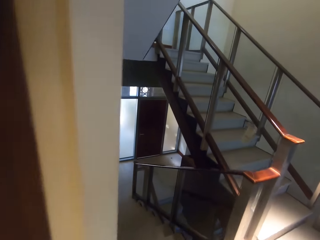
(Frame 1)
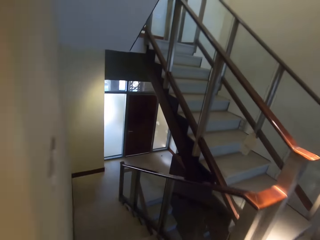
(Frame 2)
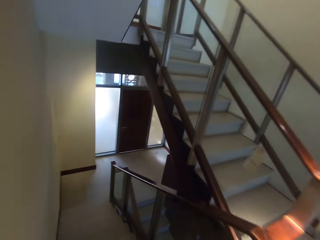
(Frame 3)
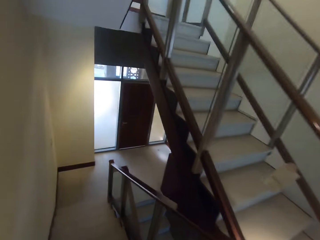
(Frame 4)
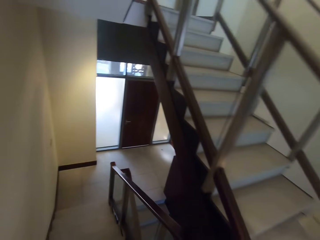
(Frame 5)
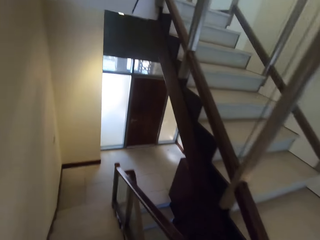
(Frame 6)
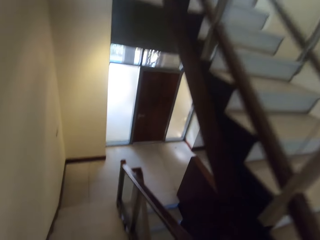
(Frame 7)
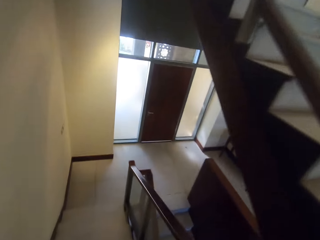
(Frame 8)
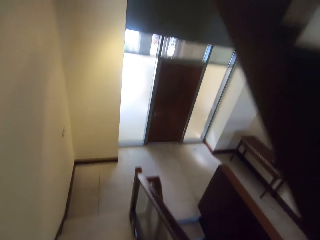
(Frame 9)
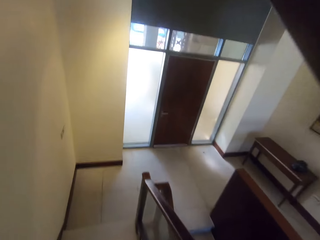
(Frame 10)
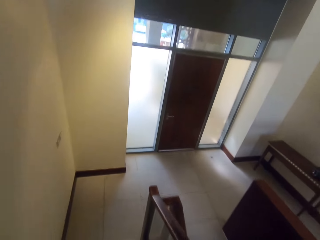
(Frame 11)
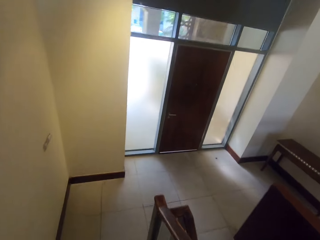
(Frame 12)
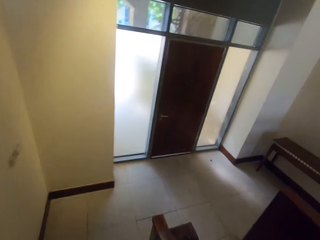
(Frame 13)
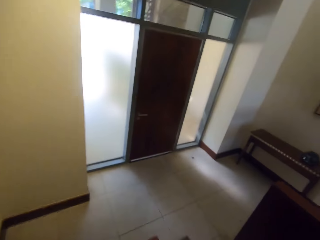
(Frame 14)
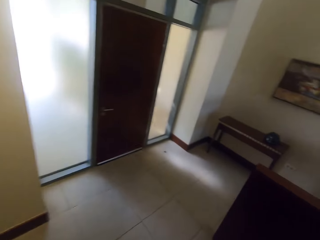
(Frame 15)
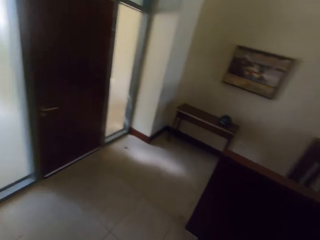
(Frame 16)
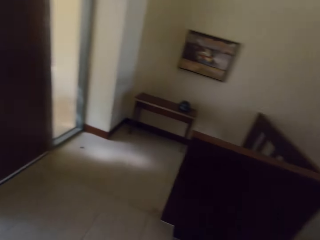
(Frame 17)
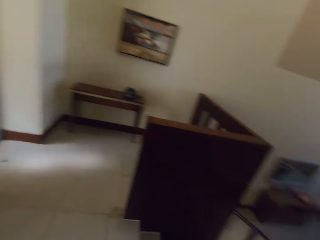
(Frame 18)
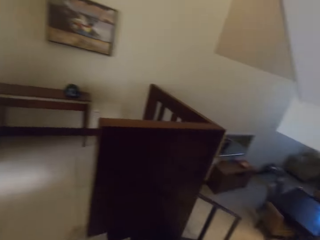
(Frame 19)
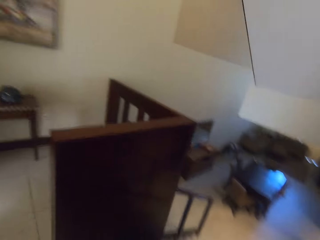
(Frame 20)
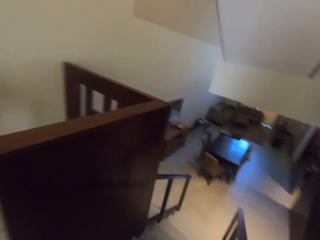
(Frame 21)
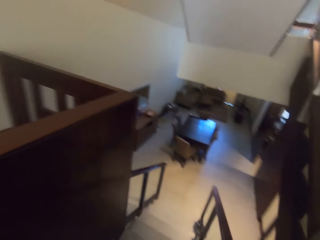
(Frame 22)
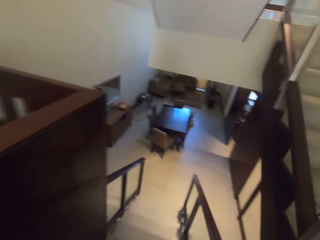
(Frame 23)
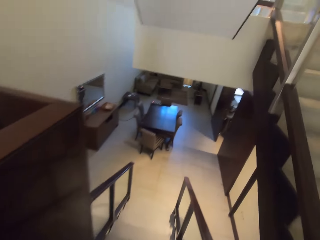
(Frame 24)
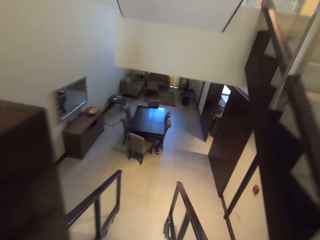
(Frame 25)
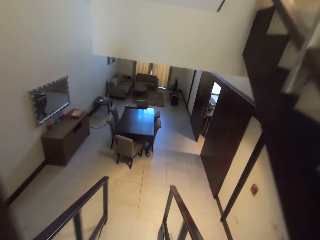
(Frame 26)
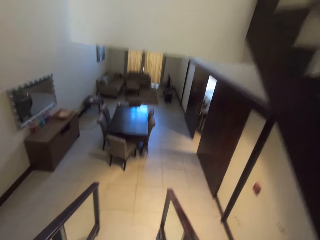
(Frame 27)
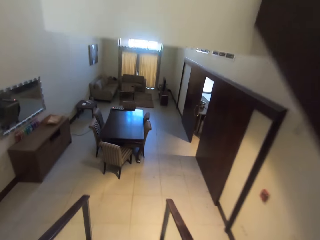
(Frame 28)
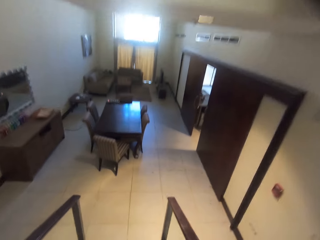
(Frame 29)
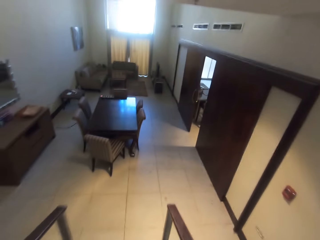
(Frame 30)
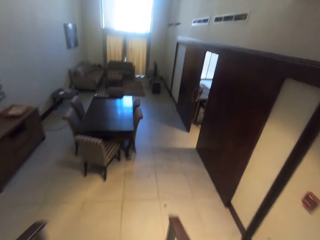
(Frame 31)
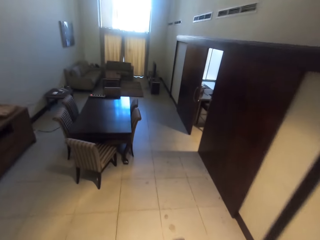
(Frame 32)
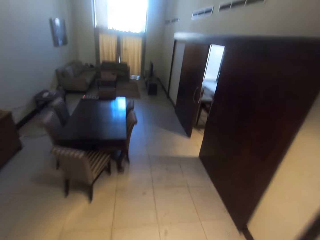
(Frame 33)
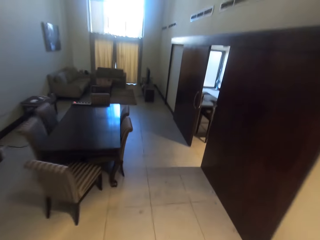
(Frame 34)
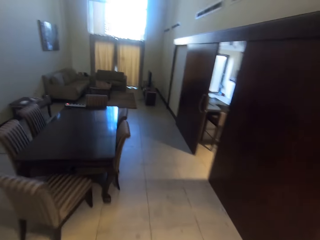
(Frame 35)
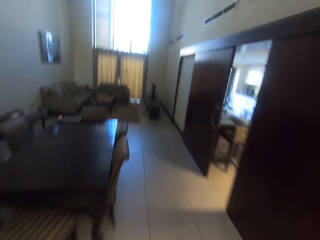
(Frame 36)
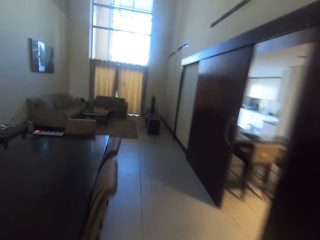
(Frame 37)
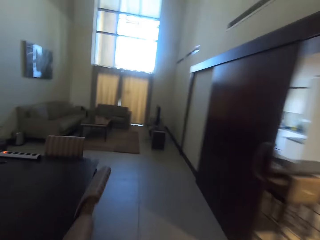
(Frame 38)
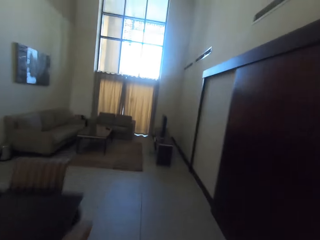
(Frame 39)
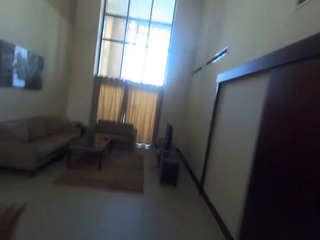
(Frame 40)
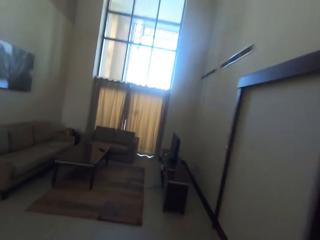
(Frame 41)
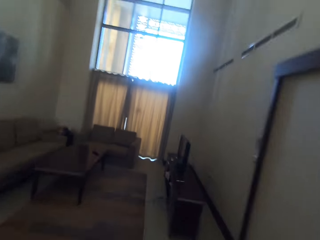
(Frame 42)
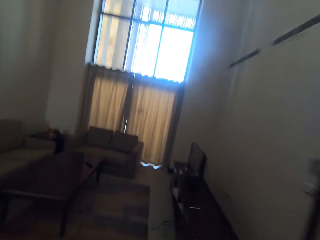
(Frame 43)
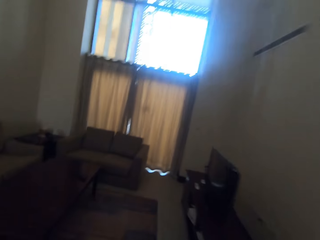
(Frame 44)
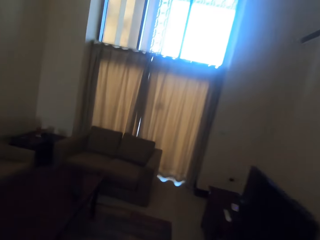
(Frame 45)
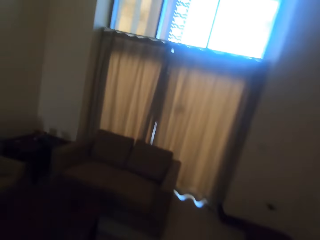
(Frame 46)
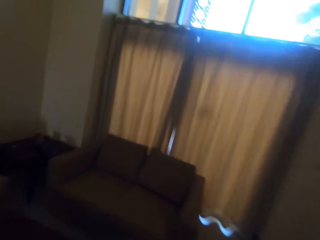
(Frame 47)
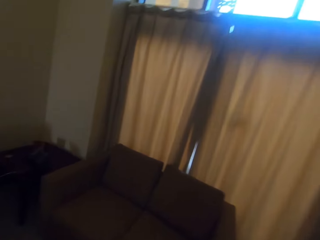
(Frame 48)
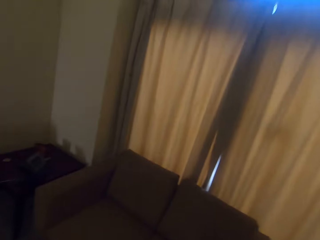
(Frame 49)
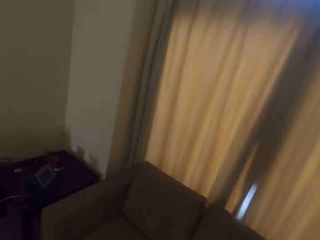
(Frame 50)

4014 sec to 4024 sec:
The camera wearer walks downstairs. They walk in the dining area and walk in the lounge room.

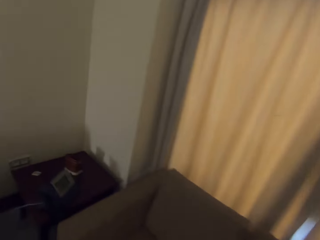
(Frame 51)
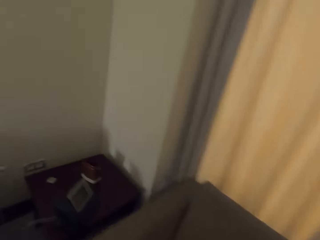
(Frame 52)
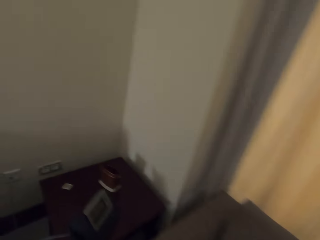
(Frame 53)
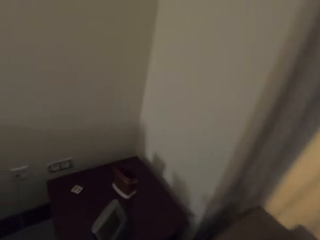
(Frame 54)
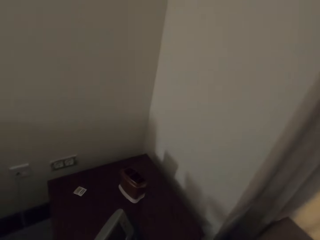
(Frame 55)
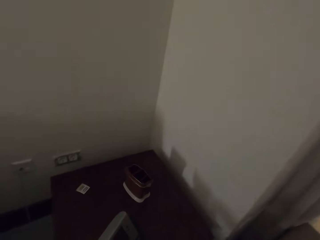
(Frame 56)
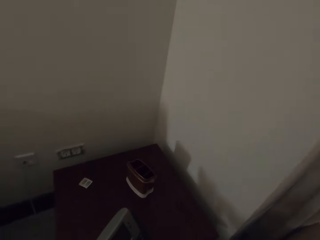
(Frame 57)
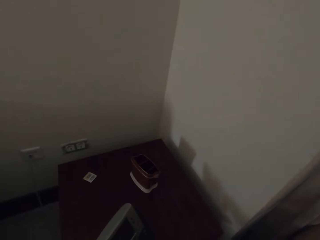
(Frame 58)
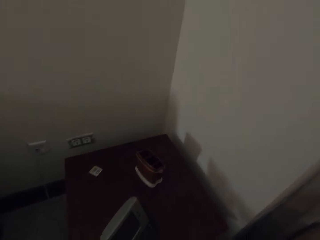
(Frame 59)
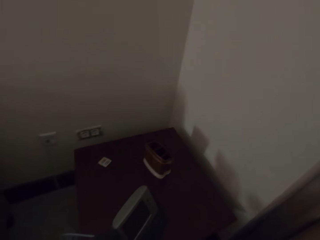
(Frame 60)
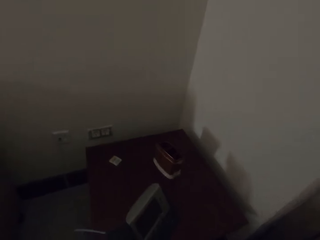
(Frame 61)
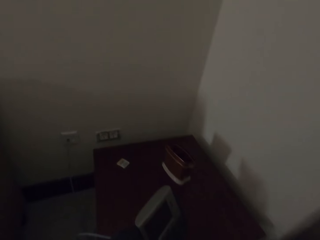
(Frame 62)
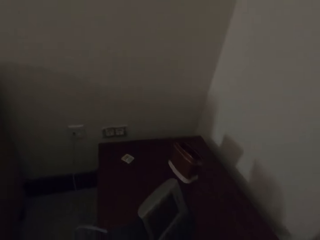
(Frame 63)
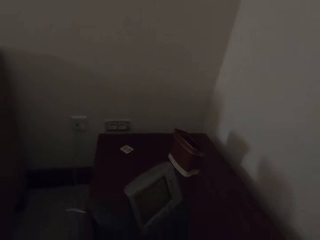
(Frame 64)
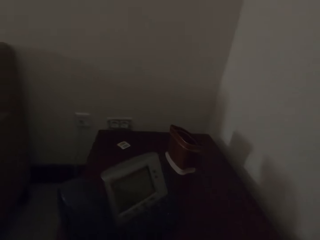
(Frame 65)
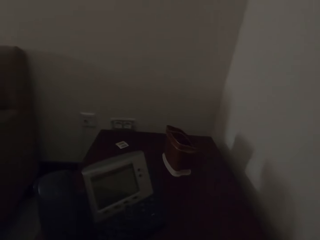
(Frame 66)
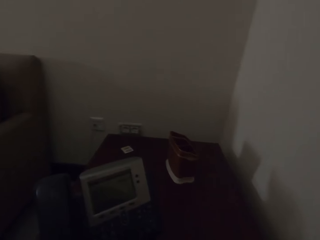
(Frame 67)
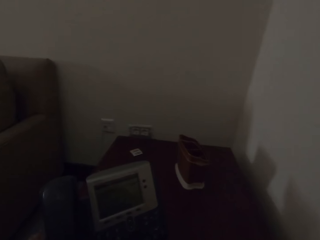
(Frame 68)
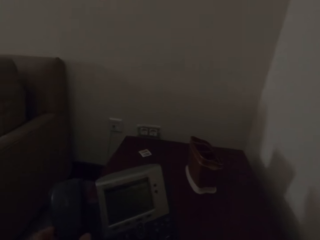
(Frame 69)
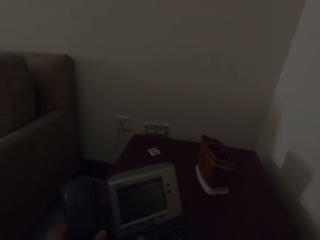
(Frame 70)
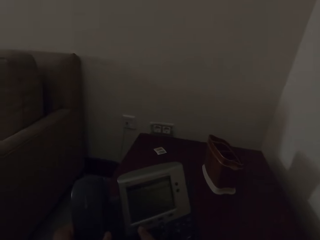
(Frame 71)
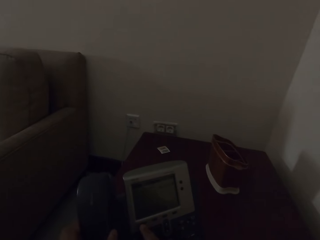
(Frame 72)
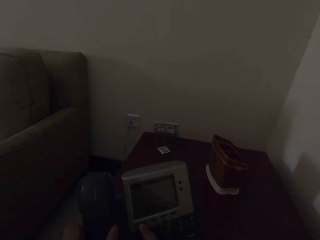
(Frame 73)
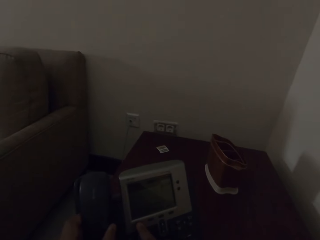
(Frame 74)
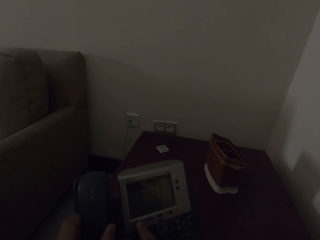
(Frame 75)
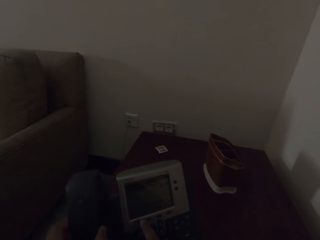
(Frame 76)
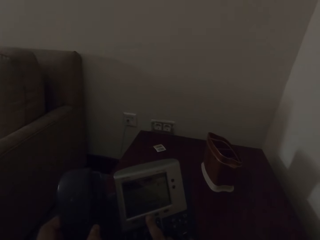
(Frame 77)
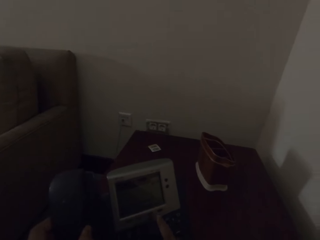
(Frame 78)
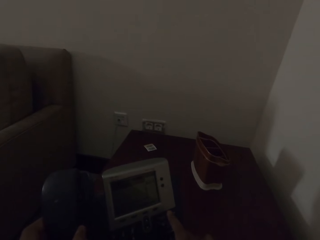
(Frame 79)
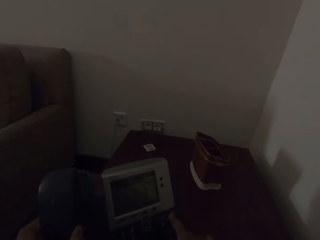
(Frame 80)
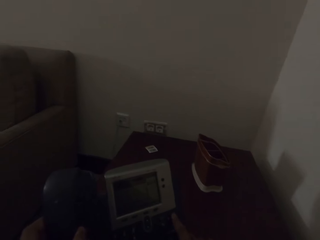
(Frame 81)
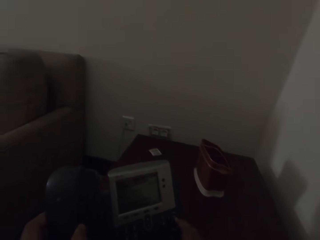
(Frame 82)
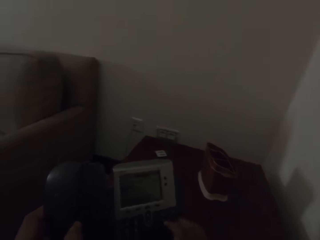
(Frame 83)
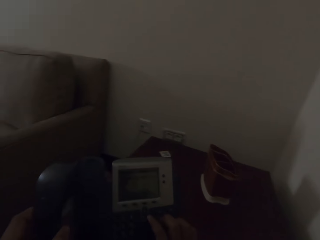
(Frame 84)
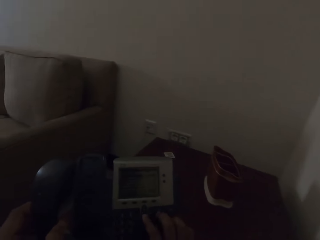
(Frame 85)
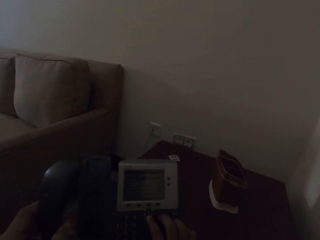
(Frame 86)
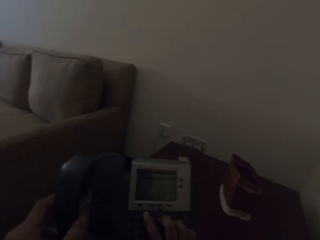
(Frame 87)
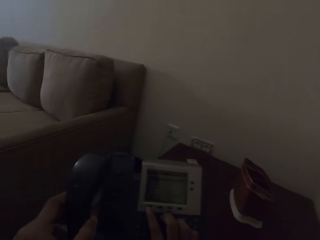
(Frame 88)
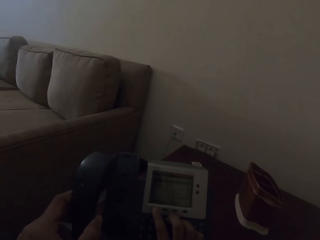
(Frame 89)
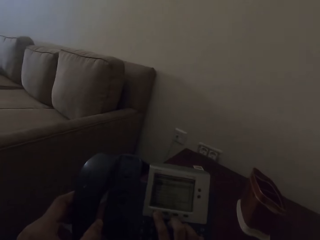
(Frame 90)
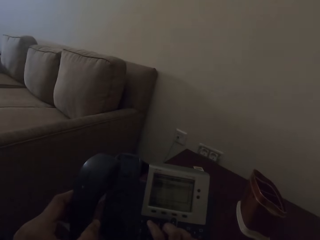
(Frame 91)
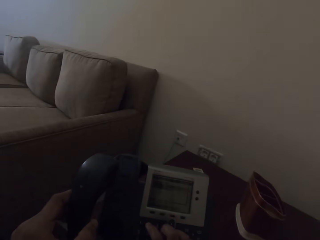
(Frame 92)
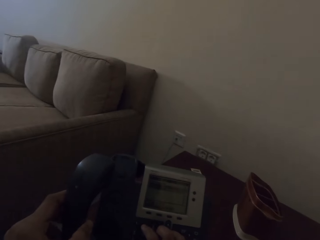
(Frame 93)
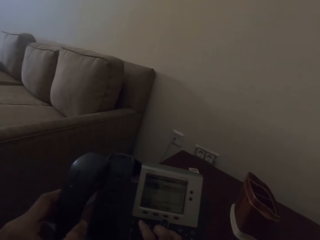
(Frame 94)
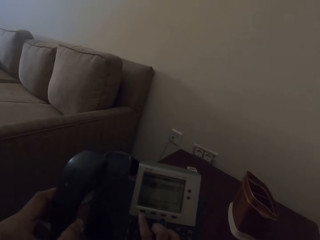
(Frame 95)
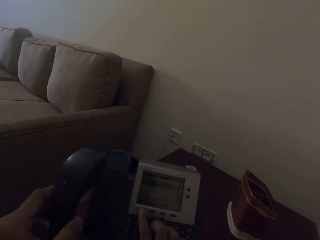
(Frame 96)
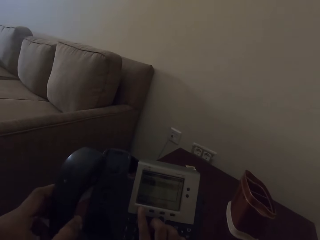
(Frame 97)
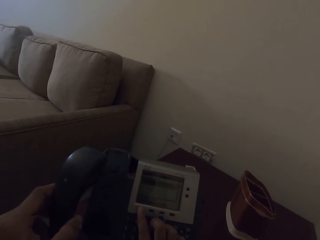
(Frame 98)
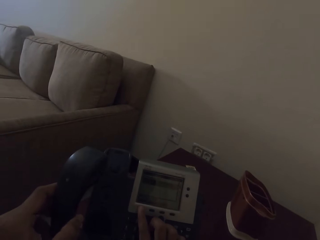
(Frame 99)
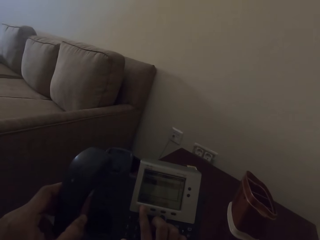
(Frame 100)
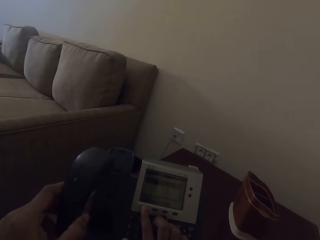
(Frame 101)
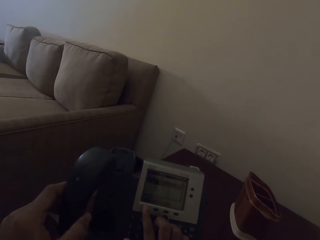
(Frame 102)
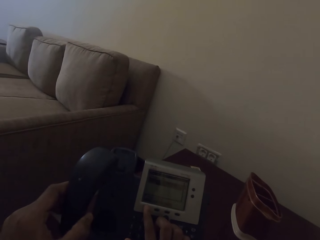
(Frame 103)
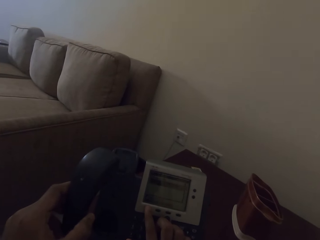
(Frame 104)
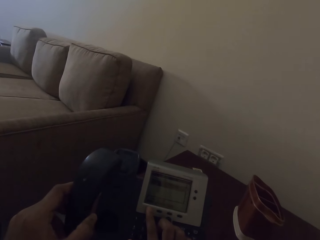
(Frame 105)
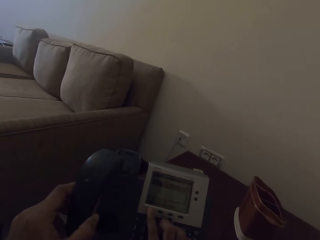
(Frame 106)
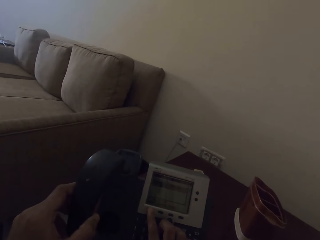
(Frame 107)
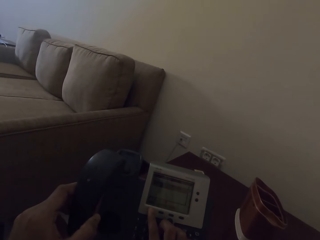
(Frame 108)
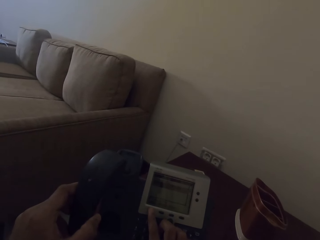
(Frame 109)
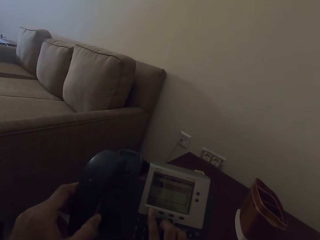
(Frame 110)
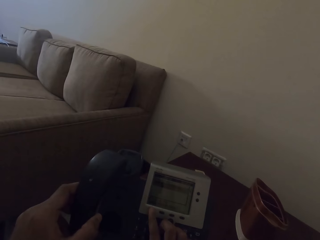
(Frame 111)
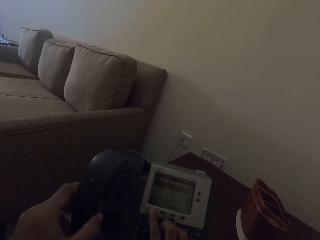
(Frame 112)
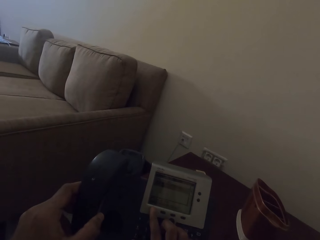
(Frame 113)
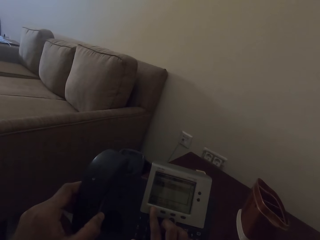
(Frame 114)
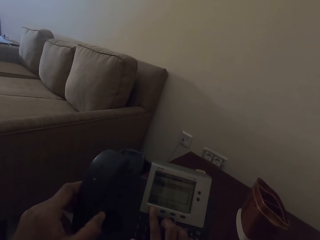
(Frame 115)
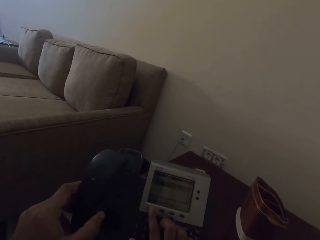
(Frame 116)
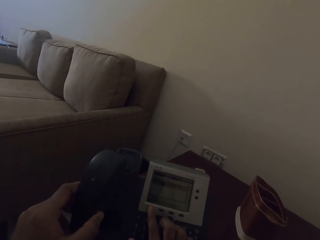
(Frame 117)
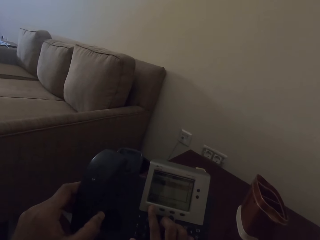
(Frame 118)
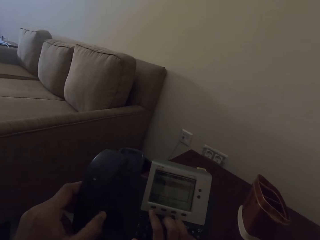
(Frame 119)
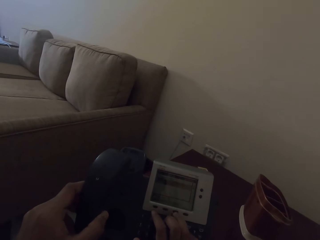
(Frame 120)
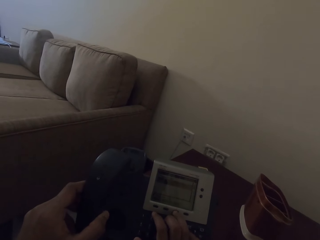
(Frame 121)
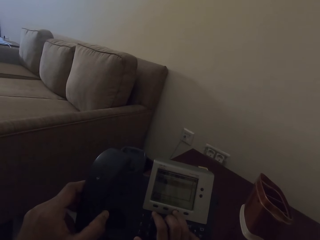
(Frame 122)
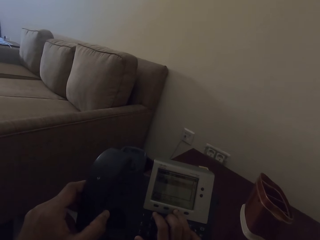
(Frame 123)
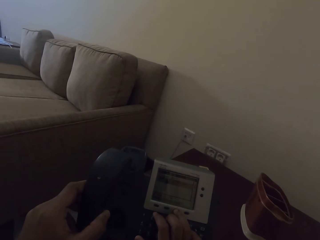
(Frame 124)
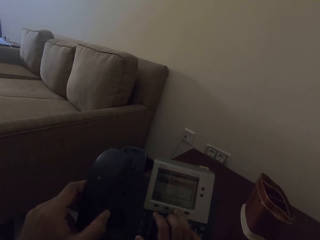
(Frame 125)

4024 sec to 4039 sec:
The camera wearer looks at the side table. They pick up a telephone. They press the button on the telephone.
